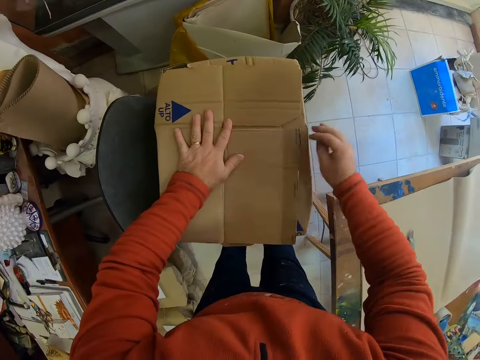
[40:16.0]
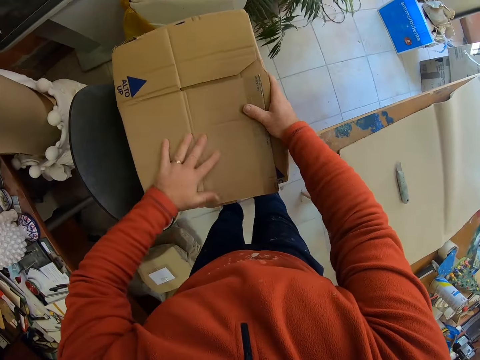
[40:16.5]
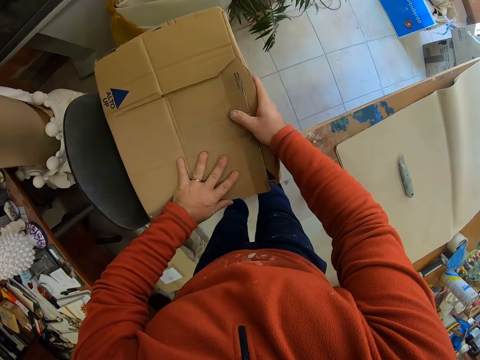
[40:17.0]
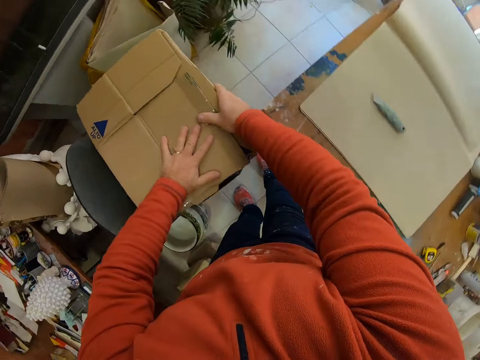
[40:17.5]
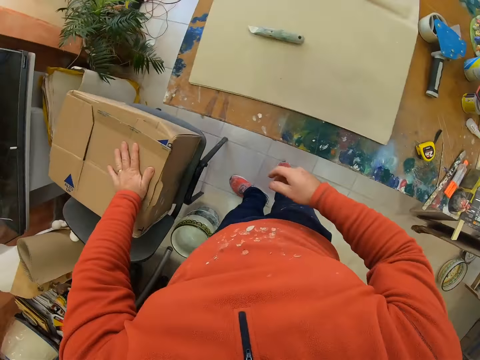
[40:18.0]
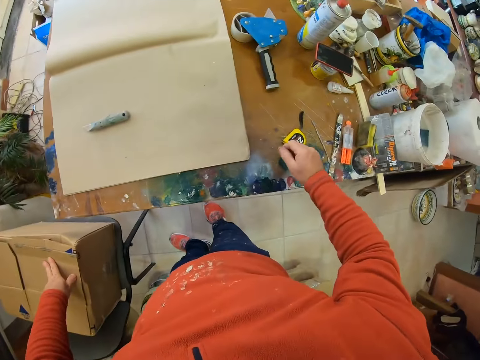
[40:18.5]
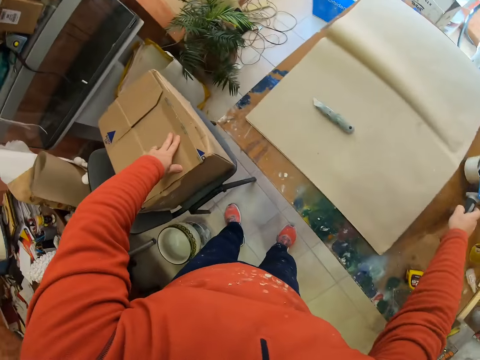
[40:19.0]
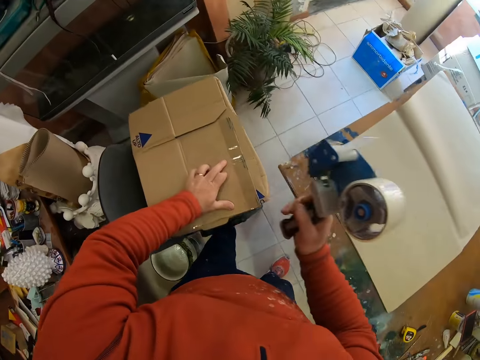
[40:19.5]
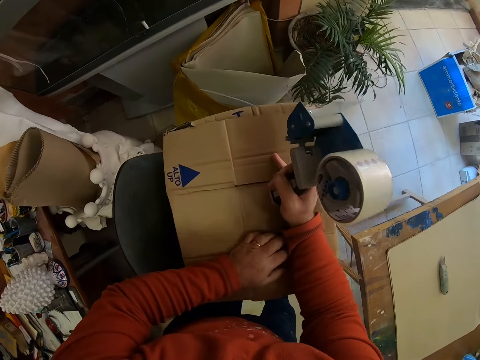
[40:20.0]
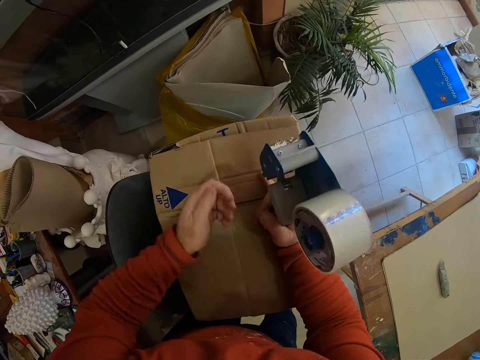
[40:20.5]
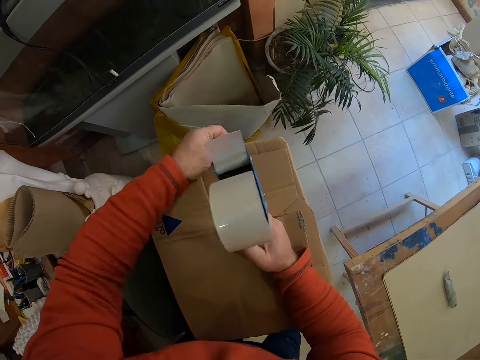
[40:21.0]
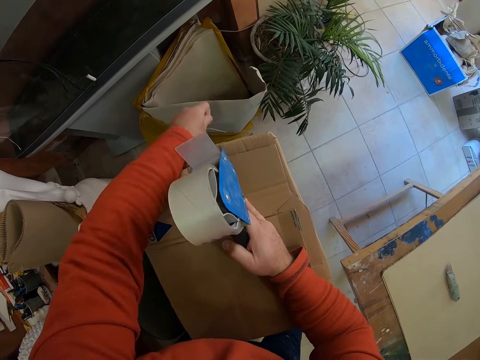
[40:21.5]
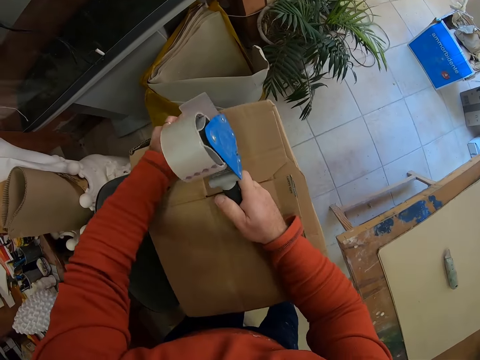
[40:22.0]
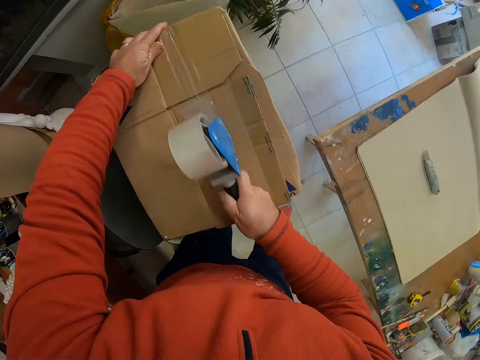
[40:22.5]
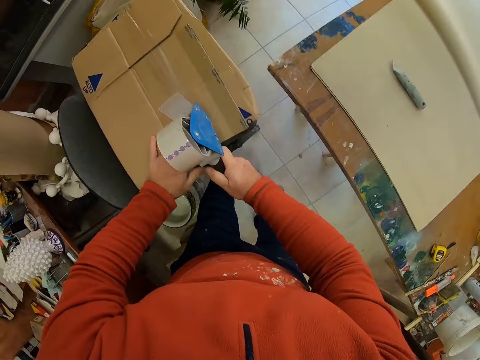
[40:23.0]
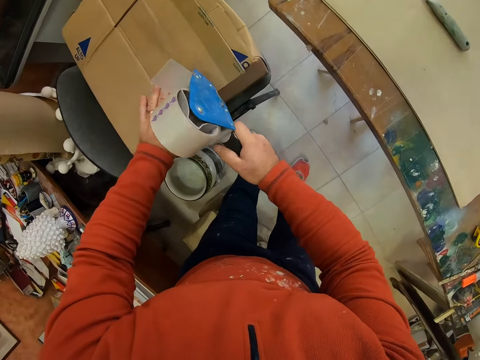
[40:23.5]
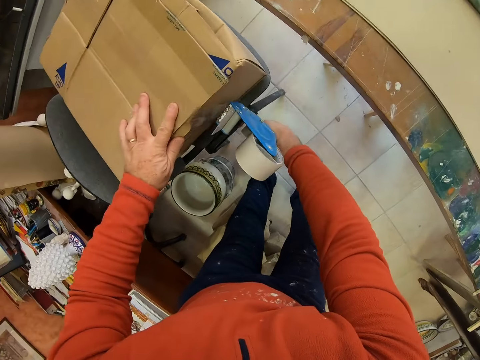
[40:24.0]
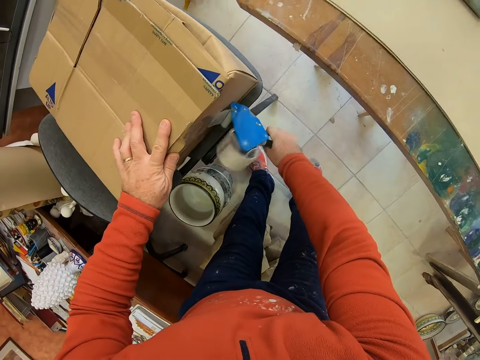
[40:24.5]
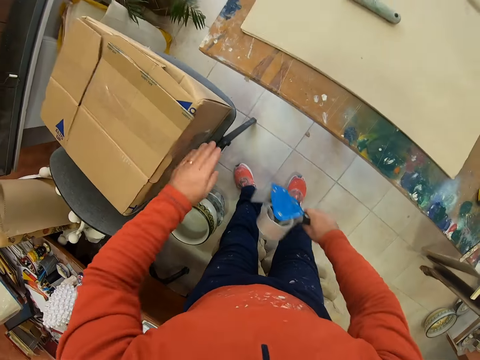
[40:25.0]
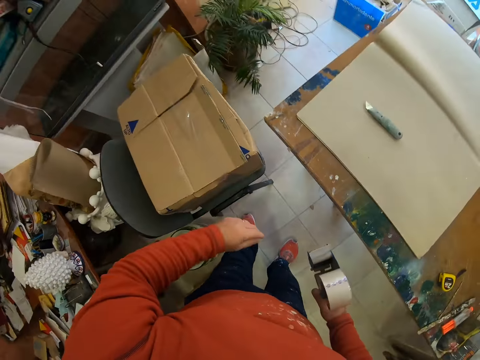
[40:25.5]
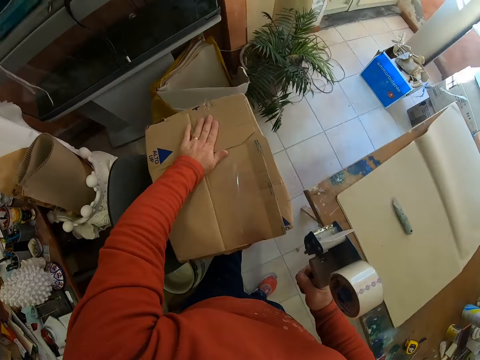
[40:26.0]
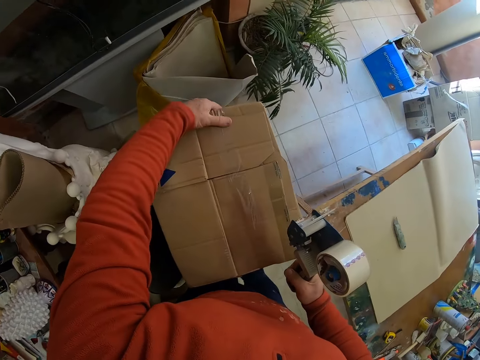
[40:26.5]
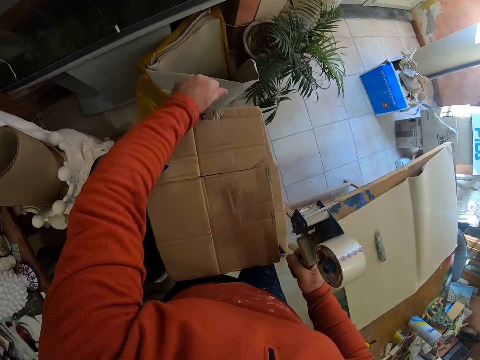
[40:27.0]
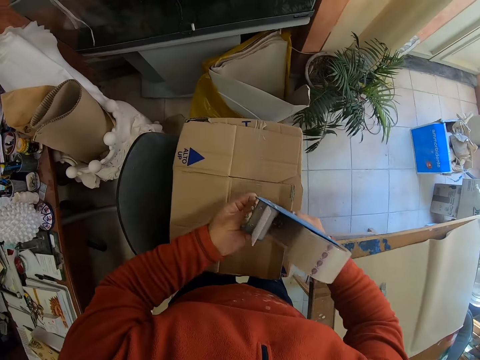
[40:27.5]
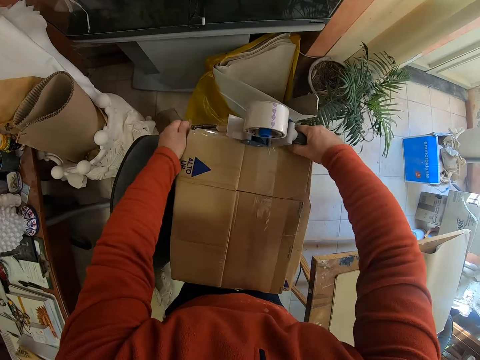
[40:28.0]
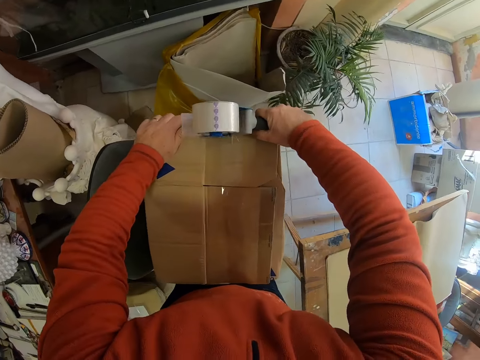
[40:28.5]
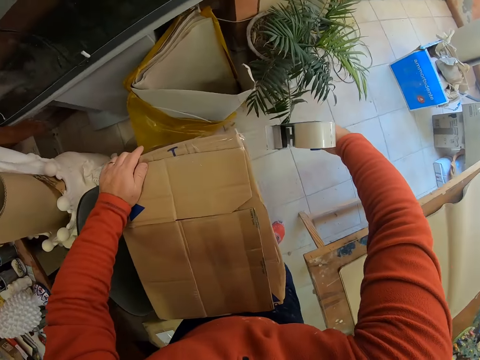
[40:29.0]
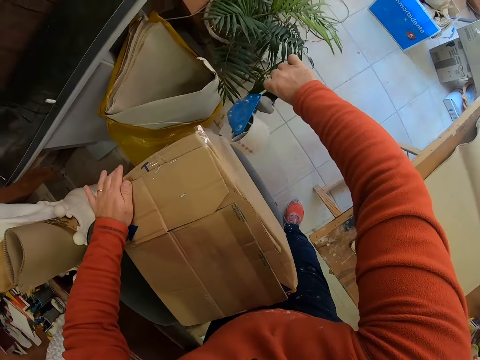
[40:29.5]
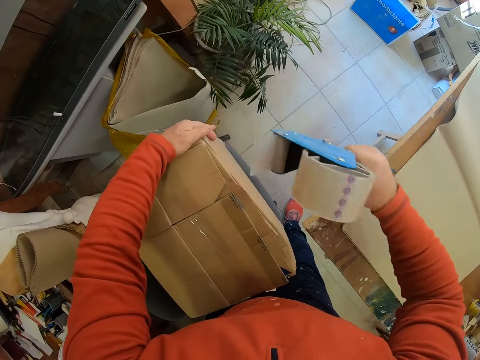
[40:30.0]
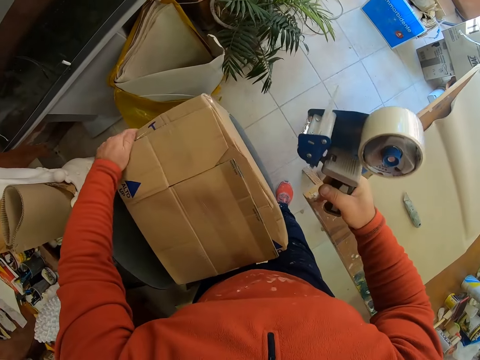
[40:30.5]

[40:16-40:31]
The camera wearer looks around a room. They pick up a cello tape. They wrap a box with the cello tape. They adjust the cello tape on the box. They wrap the box with the cello tape.

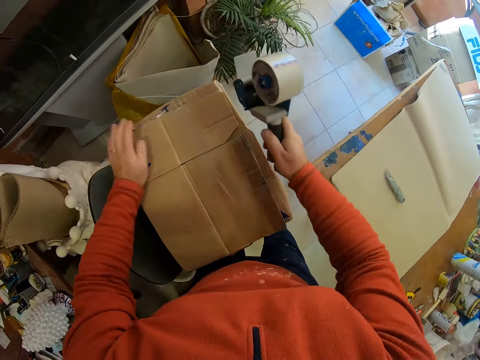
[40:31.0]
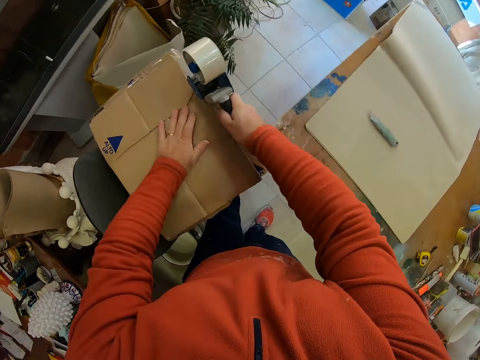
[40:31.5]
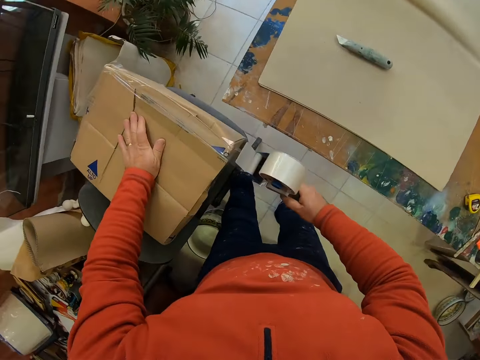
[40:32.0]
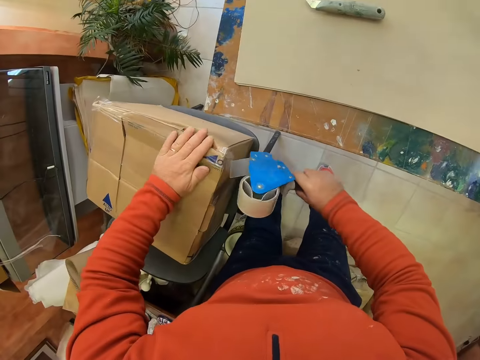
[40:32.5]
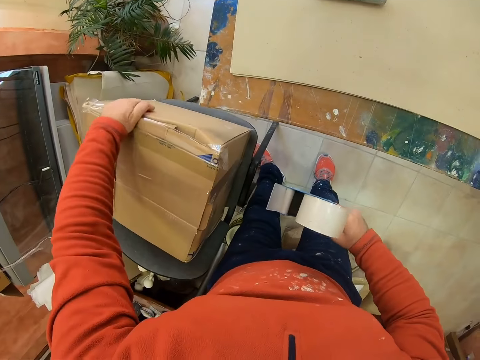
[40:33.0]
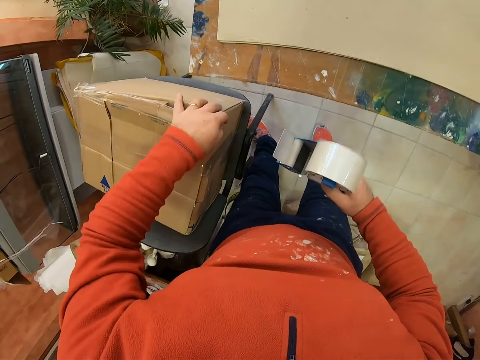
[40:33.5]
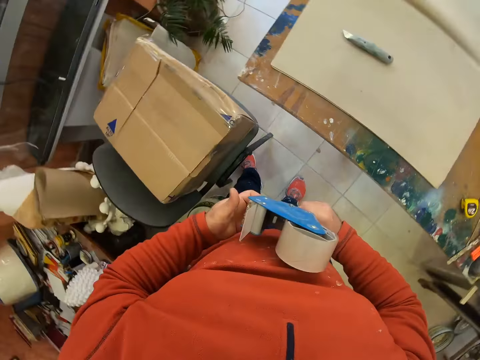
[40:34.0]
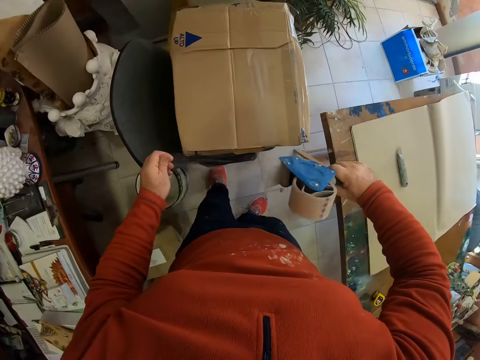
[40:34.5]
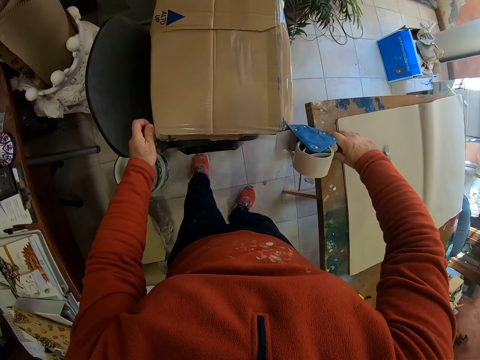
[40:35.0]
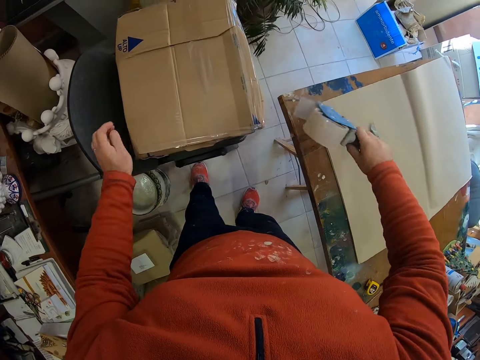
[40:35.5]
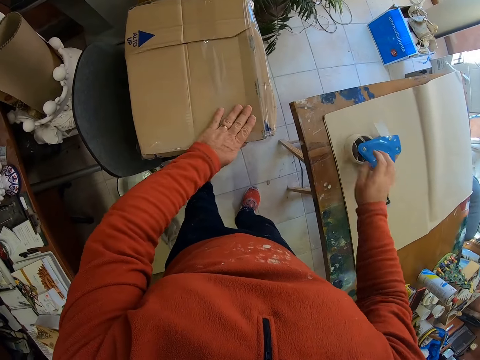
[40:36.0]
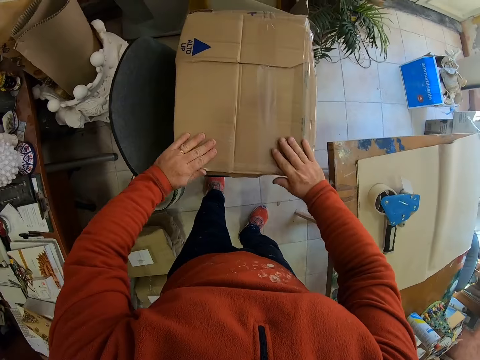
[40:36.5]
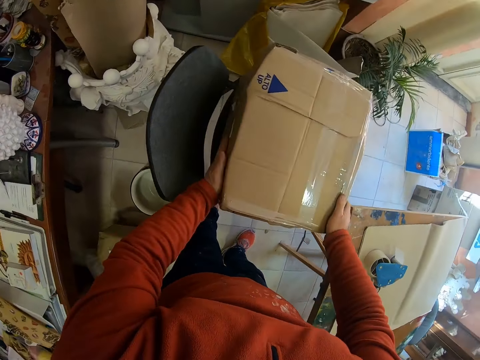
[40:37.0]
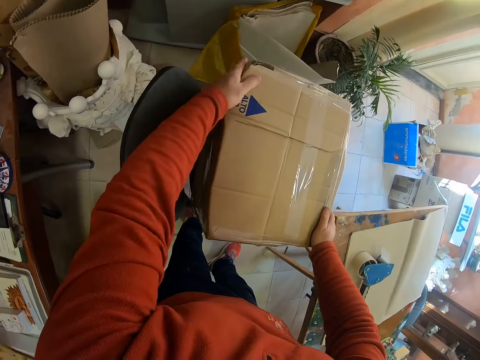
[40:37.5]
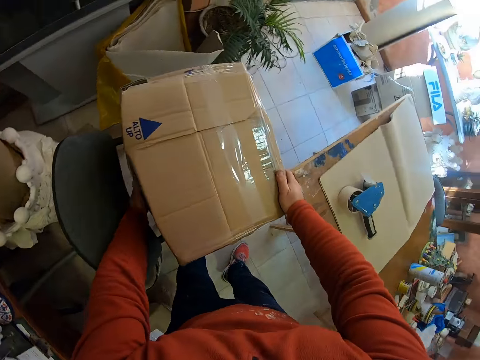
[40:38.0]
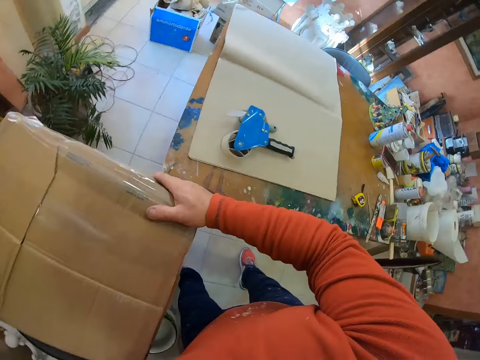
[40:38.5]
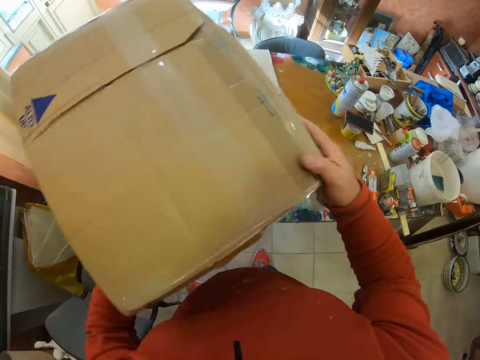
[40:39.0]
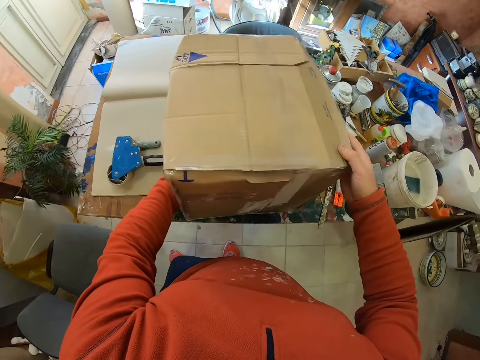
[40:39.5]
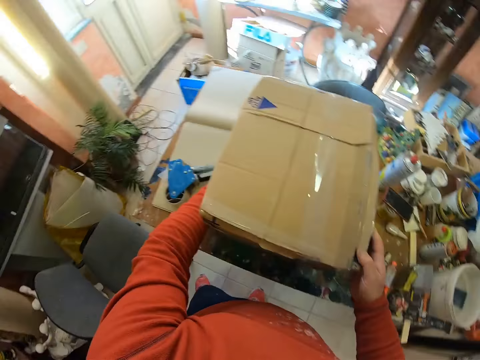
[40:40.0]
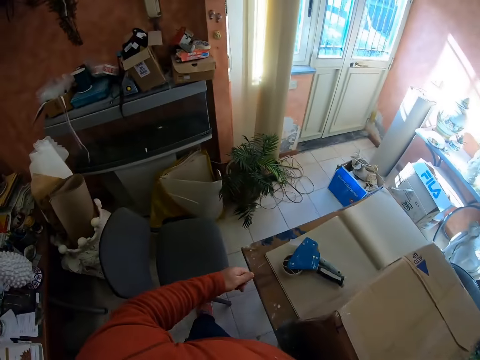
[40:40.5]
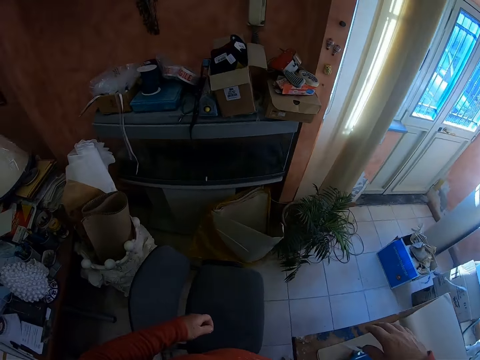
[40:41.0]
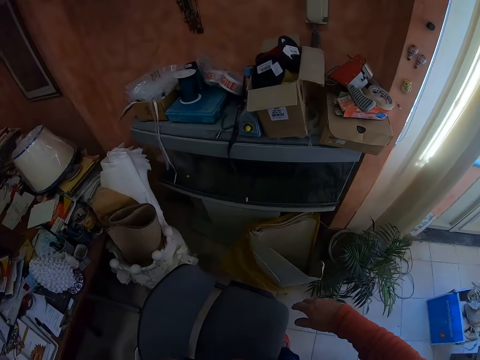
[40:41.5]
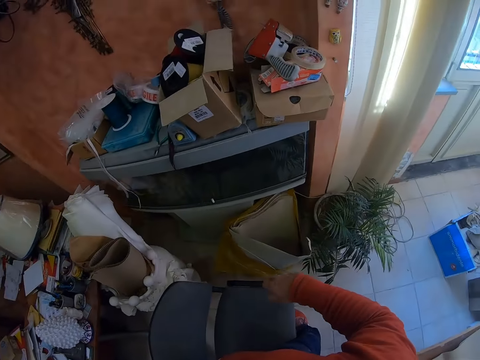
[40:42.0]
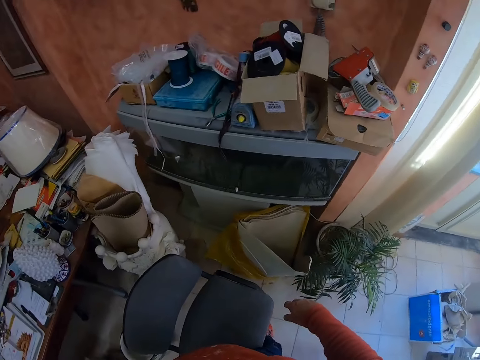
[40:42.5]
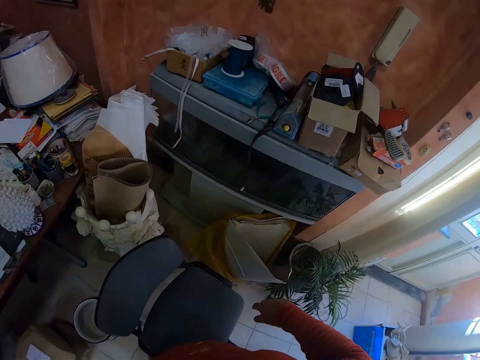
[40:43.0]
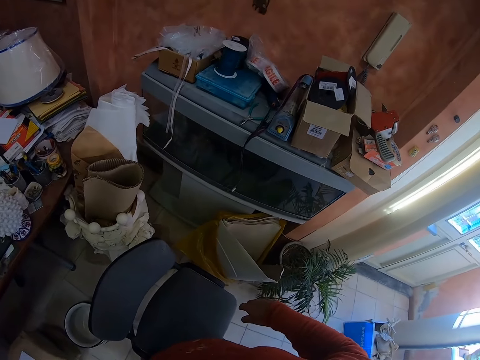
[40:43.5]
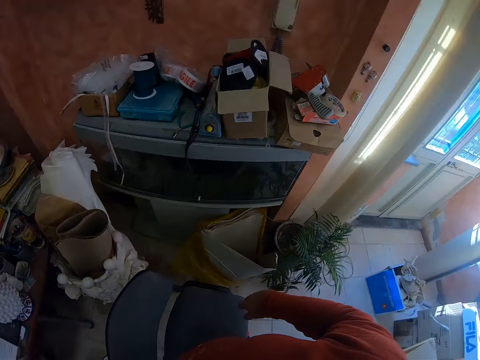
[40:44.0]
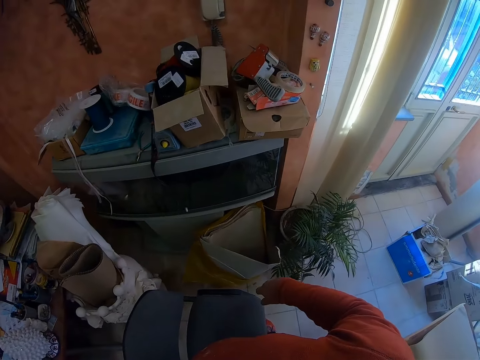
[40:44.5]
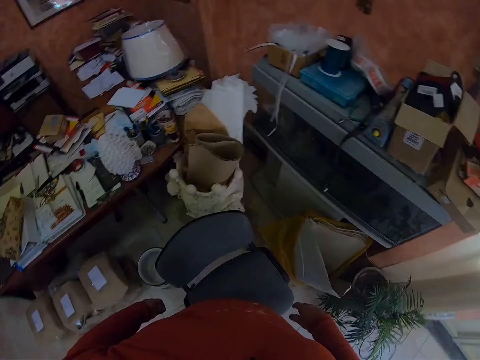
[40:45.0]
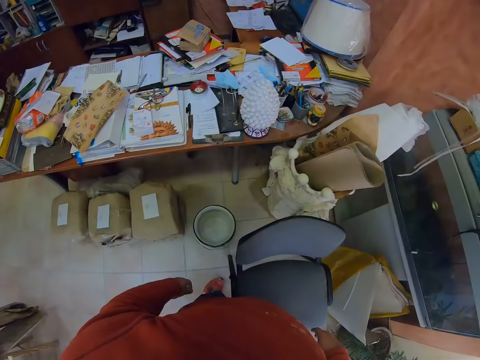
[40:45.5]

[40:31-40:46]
The camera wearer adjusts a cello tape on a box. They wrap the box with the cello tape. They adjust the cello tape on the box. They put down the cello tape on a table. They seal the box. They pick up the box. They put down the box on the table. They walk around a room and look around the room.
